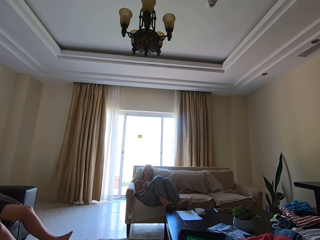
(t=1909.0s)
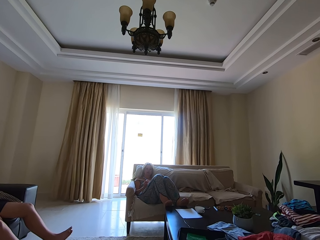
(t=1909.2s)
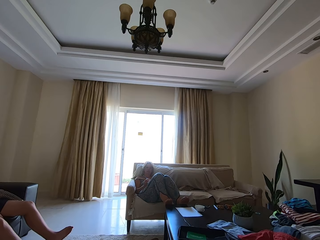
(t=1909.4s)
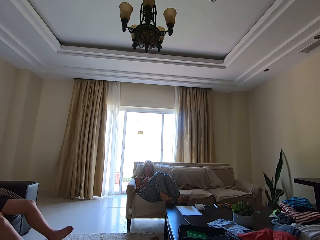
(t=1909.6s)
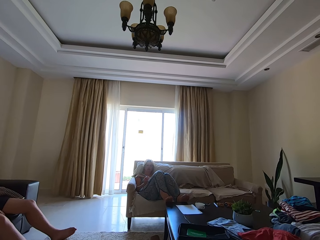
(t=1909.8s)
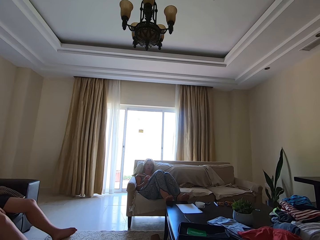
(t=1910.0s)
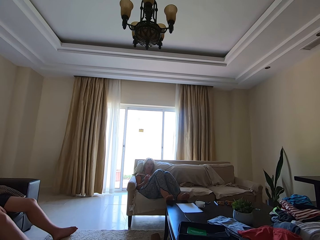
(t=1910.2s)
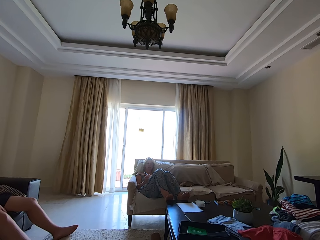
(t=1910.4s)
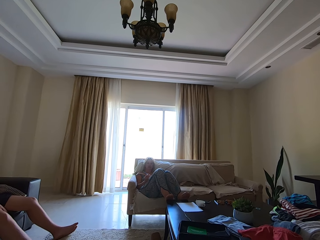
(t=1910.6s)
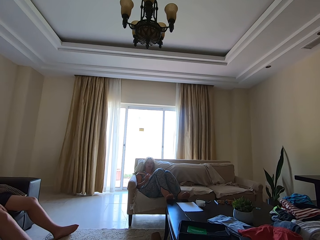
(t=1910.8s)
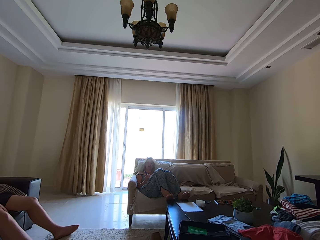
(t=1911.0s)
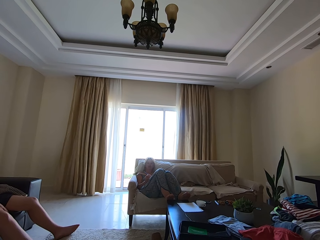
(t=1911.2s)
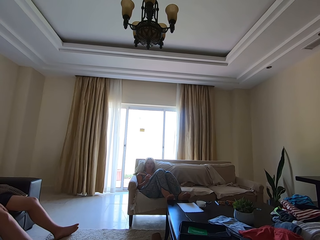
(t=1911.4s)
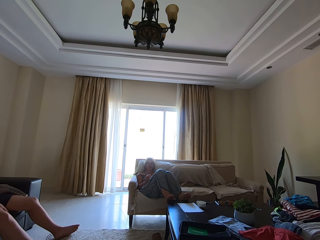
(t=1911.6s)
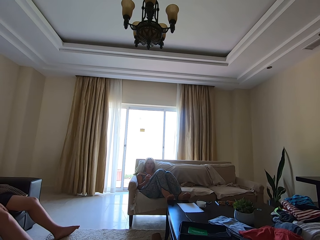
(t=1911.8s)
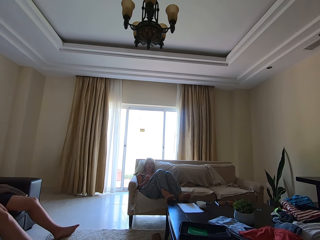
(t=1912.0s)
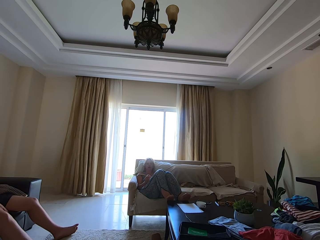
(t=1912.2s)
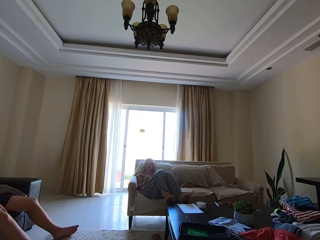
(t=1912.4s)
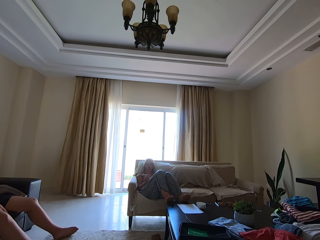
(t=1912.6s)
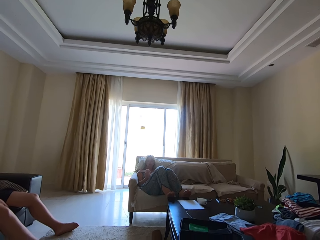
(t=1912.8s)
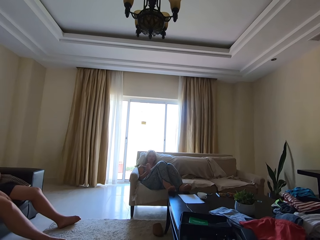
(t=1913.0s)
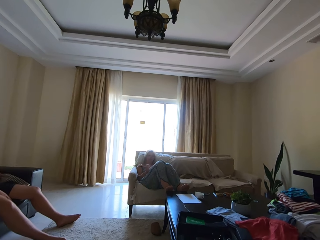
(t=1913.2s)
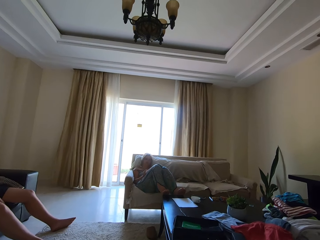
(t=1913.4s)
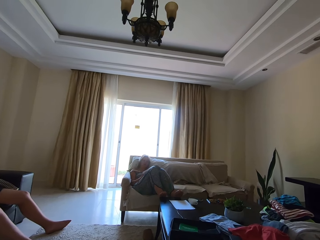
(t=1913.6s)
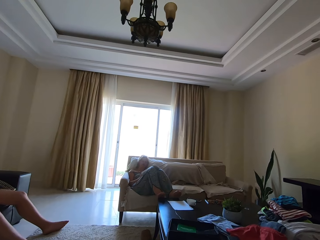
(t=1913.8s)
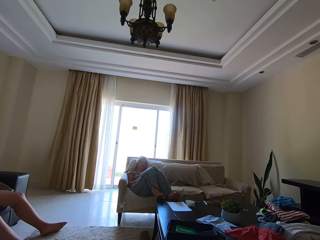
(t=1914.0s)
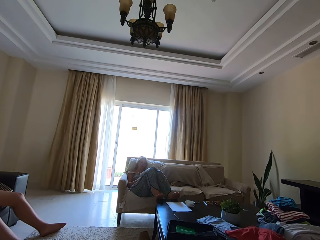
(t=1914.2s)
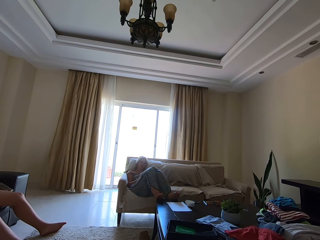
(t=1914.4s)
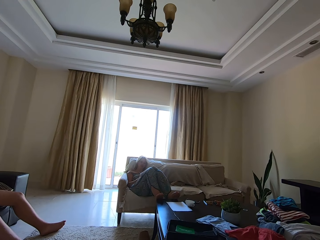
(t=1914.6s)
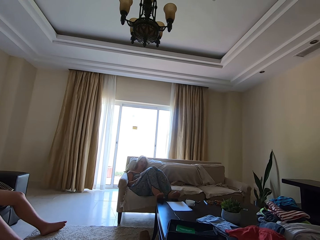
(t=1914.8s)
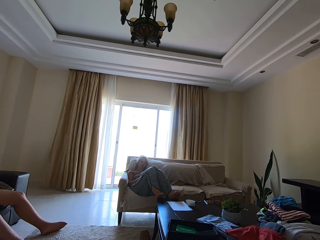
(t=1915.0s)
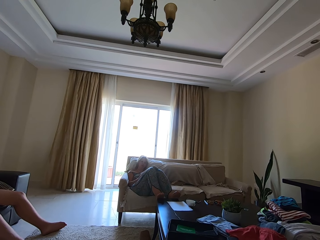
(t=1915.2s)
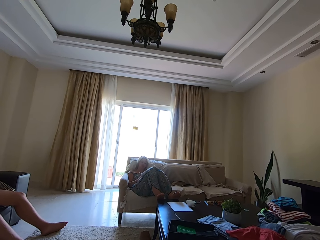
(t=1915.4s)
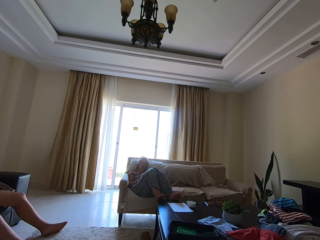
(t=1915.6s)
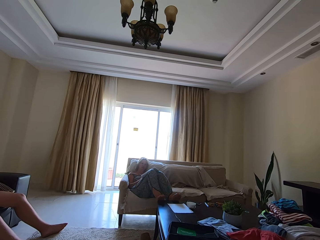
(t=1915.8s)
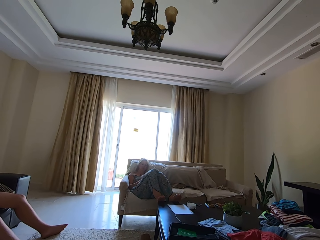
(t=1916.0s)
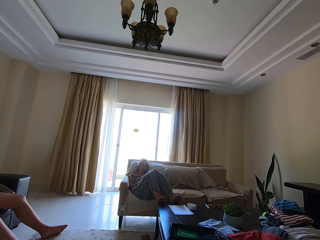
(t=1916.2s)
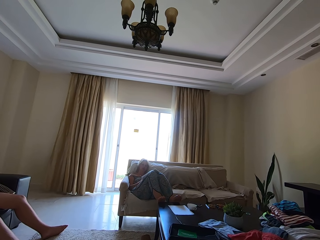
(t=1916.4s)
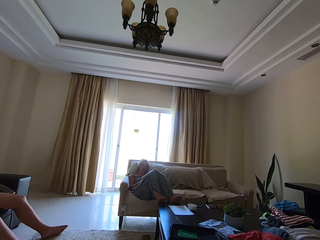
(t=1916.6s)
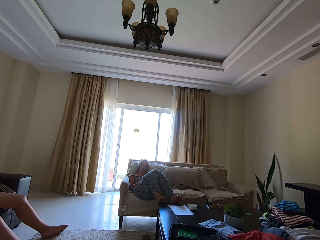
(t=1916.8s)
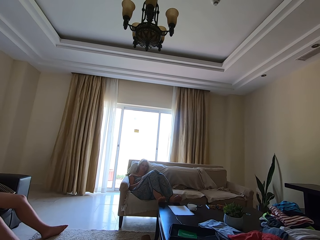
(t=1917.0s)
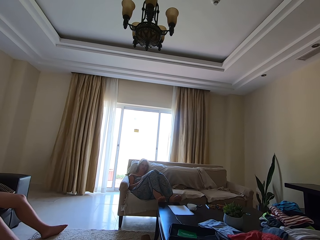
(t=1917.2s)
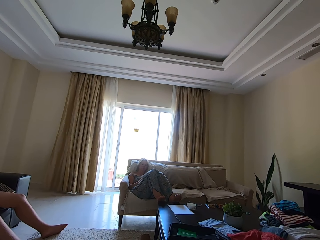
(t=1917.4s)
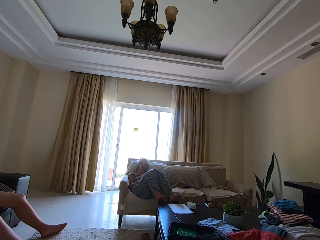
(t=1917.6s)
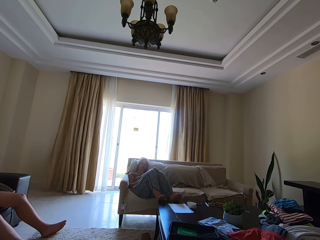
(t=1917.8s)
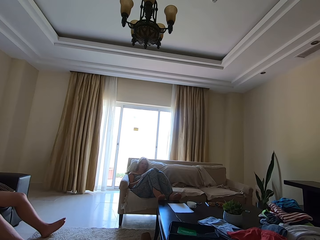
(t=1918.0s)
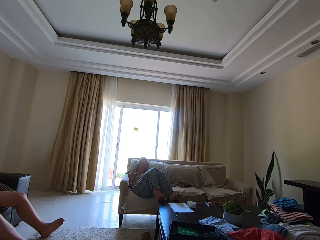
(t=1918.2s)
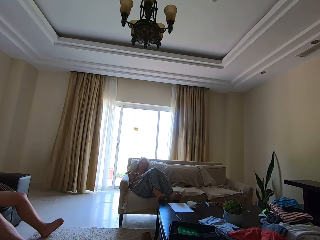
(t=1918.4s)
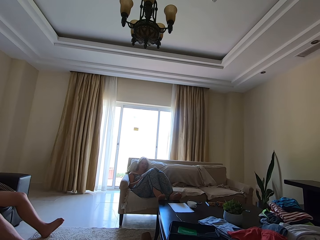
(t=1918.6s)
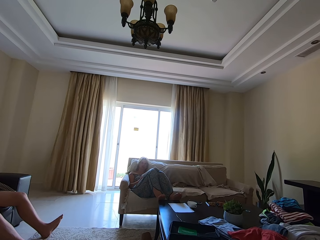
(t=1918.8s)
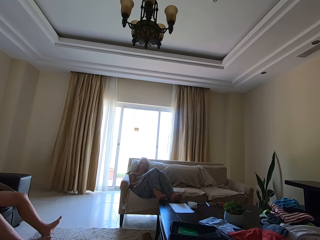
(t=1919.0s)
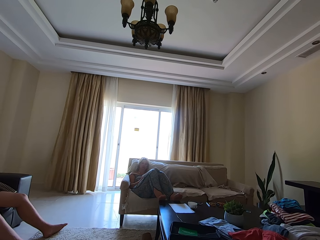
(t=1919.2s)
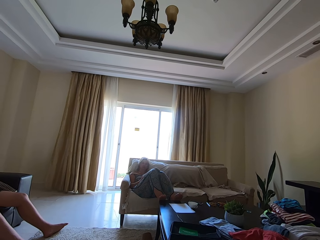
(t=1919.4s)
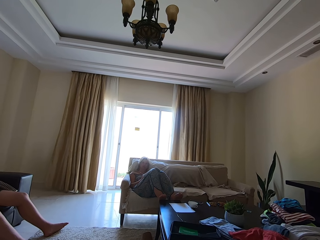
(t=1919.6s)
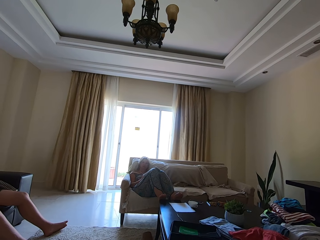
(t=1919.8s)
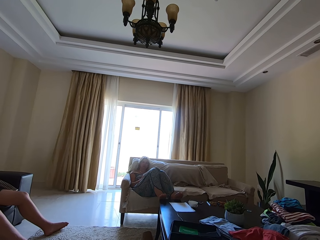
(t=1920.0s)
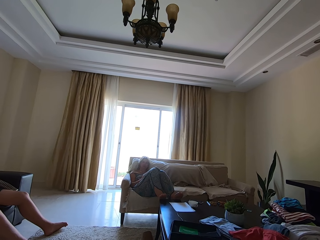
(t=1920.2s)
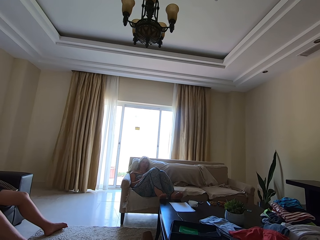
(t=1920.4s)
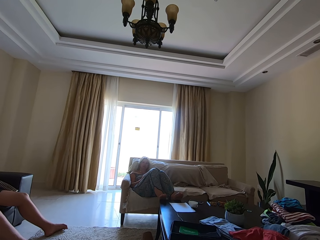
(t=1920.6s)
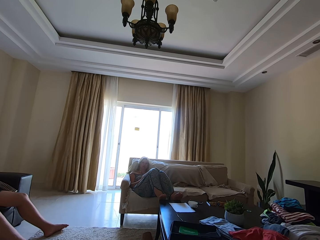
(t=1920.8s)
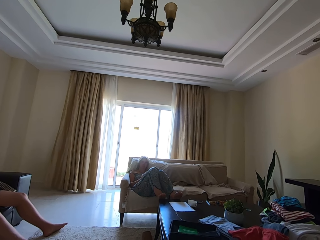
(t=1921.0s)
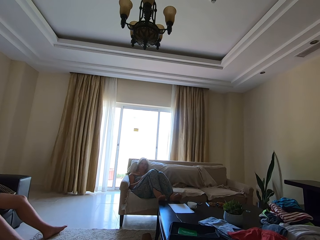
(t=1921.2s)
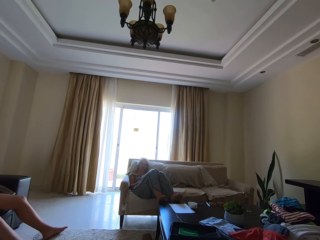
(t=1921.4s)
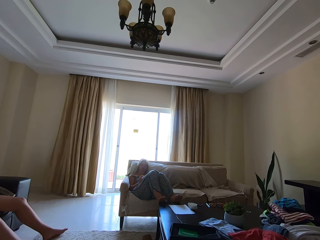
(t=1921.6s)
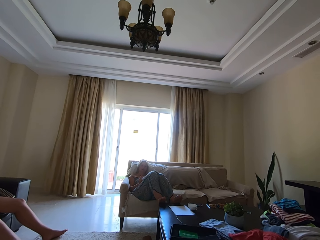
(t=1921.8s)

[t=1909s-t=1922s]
Someone talks. The camera wearer talks. A woman writes on a book. The camera wearer looks around. A man squeezes his leg. The camera wearer looks around.

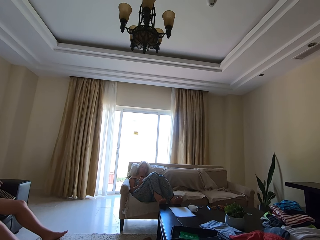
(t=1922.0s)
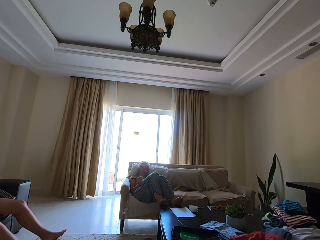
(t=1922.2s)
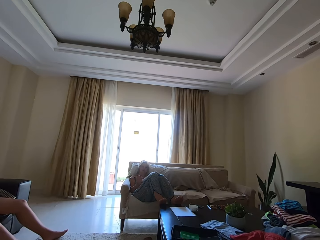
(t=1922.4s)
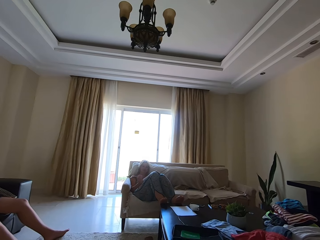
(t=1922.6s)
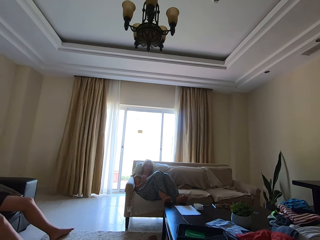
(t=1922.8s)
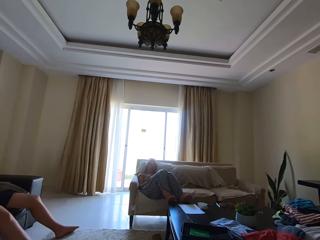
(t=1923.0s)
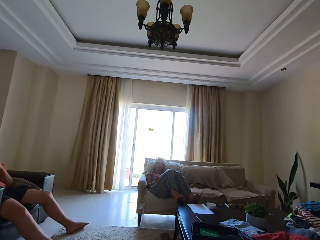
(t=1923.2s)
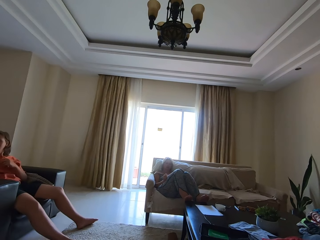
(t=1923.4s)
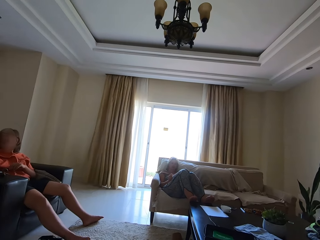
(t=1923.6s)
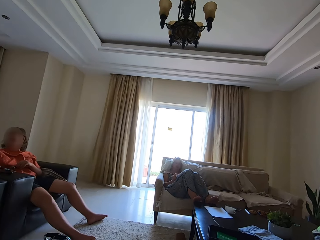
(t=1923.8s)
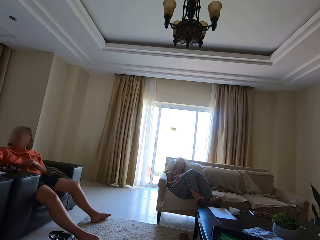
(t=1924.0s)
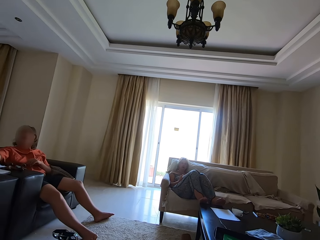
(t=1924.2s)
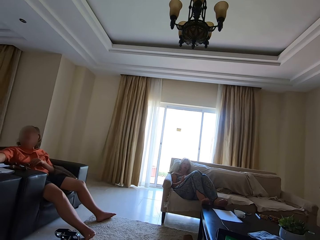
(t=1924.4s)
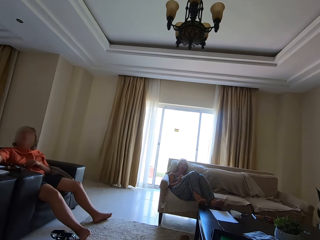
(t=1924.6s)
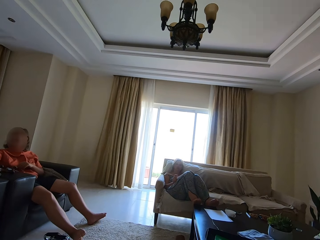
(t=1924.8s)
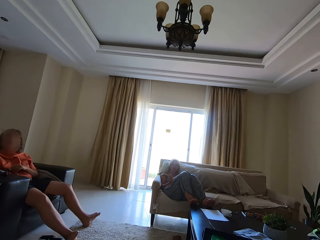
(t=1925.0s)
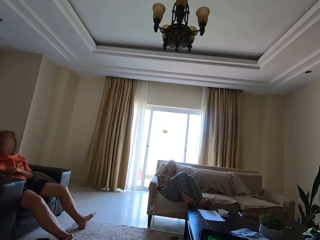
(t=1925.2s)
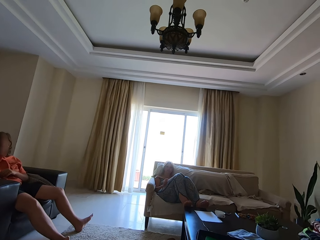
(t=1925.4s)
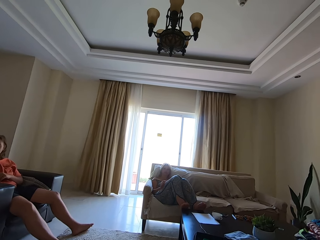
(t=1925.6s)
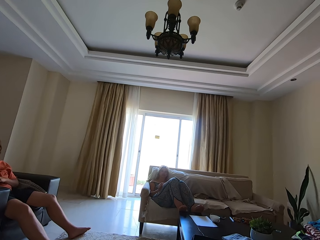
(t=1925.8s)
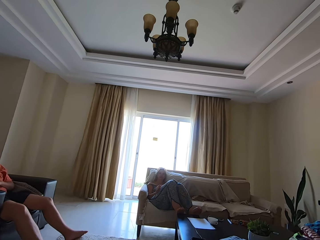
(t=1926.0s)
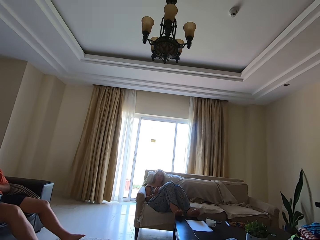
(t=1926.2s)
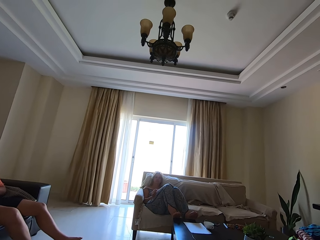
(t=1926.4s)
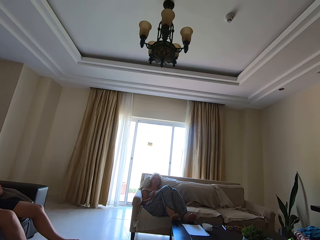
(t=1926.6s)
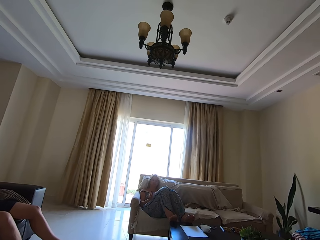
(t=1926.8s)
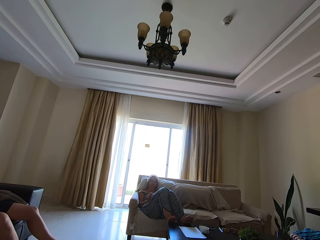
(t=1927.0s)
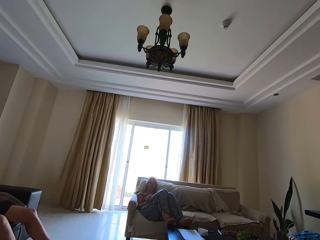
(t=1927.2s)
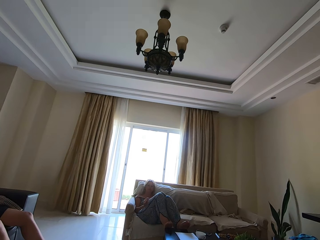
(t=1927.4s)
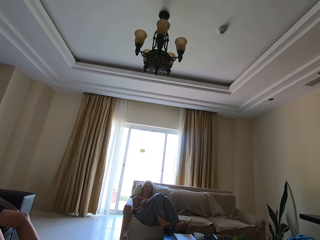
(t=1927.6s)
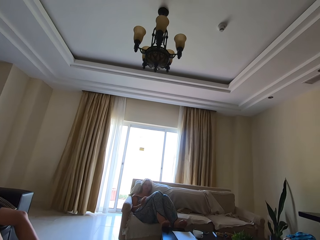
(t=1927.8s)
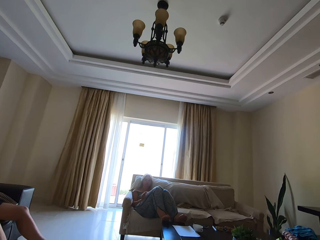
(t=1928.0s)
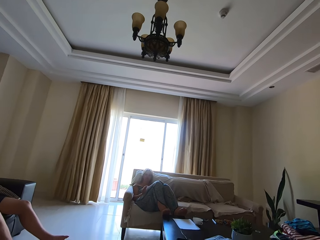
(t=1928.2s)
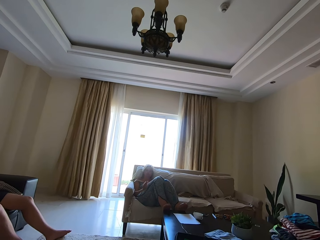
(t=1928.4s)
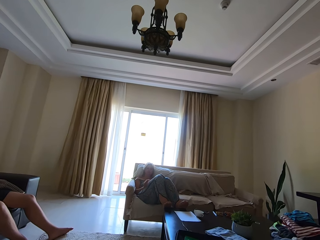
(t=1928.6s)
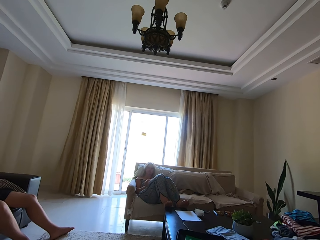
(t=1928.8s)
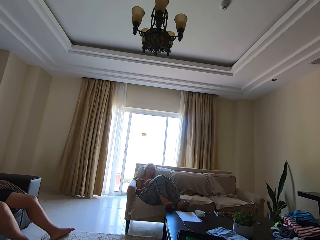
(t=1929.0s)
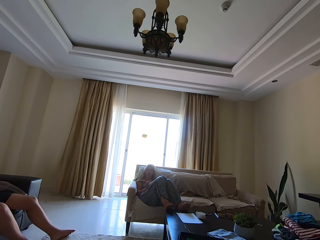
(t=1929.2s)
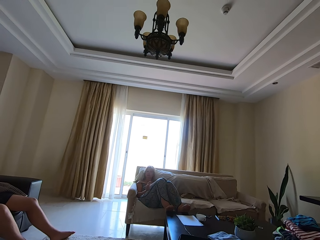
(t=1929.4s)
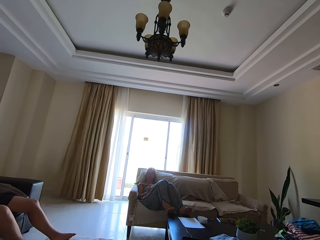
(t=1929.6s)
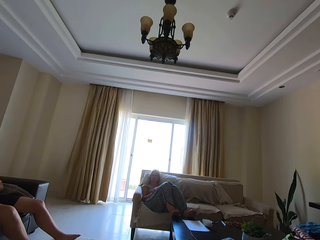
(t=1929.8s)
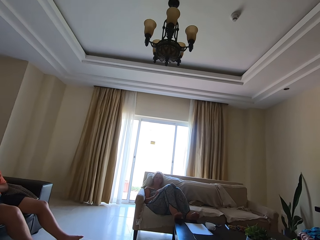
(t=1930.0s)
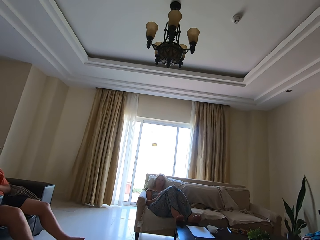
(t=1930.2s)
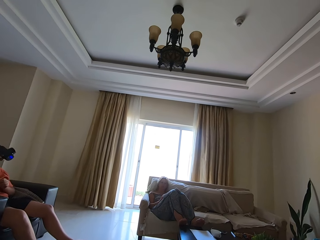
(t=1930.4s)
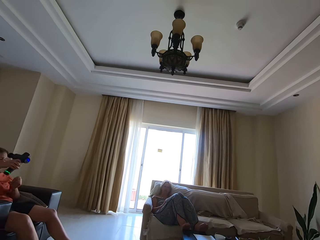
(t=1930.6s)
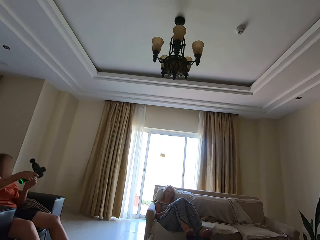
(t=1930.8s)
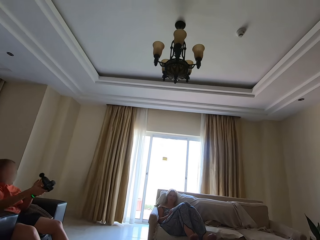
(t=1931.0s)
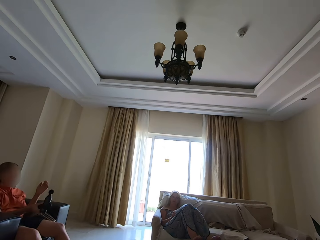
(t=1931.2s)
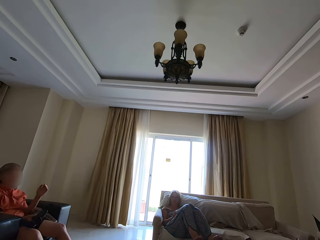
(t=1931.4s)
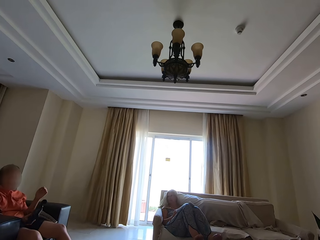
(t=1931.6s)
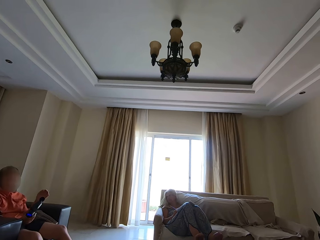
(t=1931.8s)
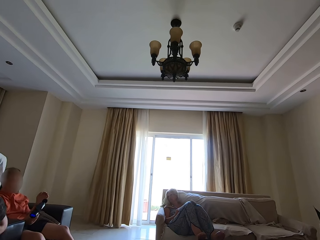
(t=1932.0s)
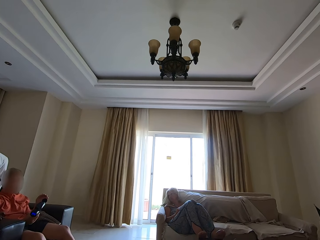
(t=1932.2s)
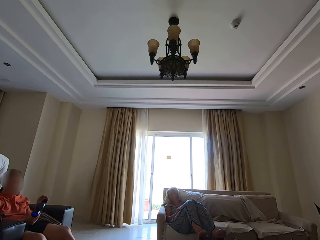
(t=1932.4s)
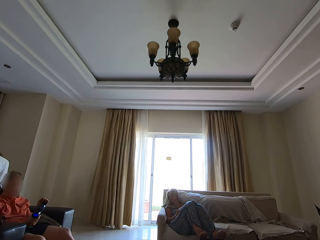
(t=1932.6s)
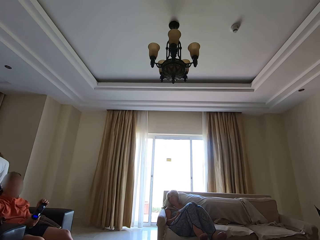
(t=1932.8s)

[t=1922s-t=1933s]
A man converses with another man. The camera wearer looks around. The other man lifts a camera. The camera wearer looks around.
